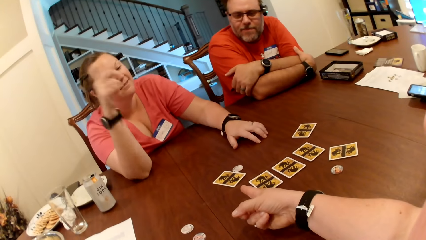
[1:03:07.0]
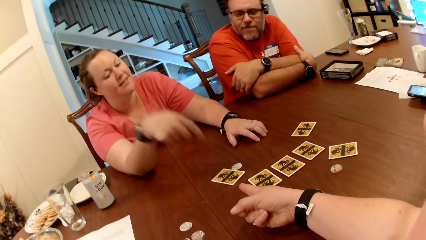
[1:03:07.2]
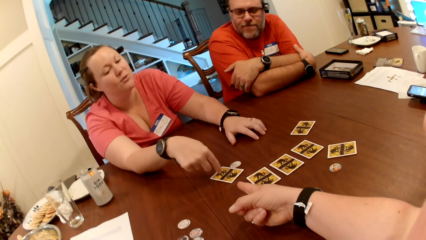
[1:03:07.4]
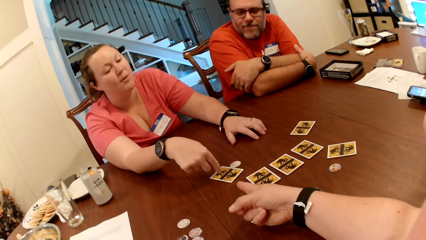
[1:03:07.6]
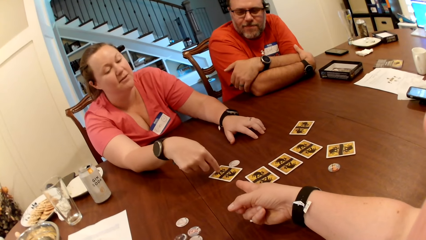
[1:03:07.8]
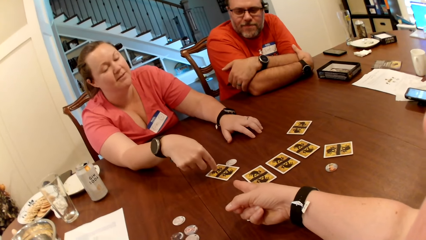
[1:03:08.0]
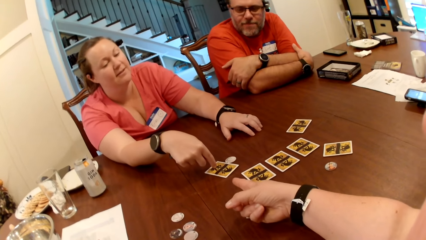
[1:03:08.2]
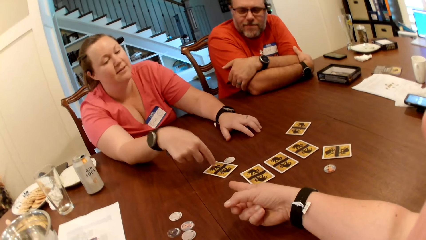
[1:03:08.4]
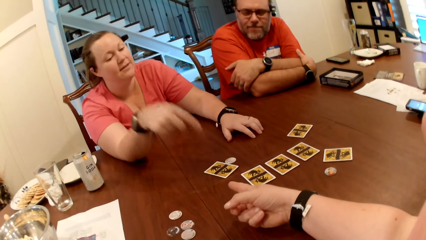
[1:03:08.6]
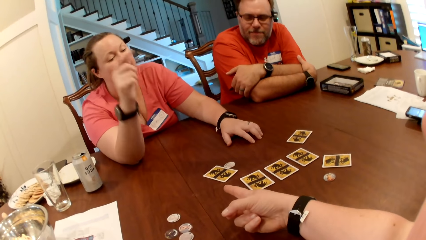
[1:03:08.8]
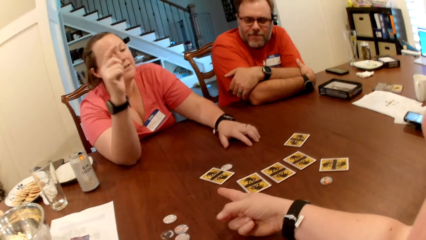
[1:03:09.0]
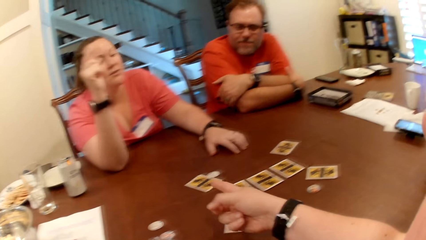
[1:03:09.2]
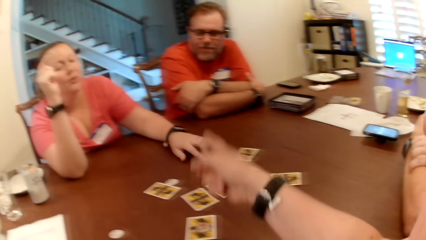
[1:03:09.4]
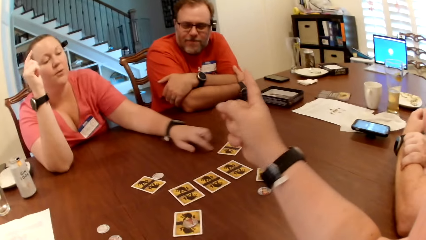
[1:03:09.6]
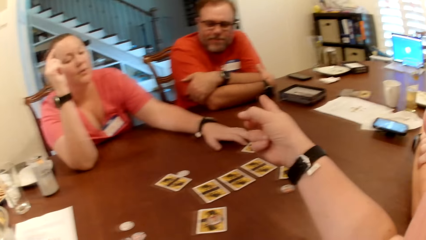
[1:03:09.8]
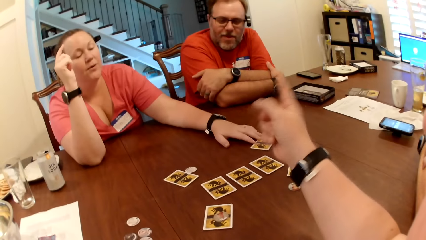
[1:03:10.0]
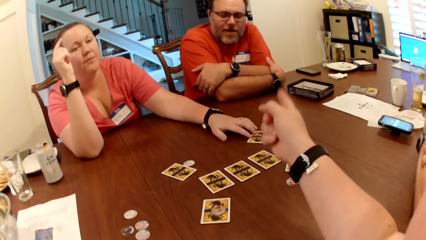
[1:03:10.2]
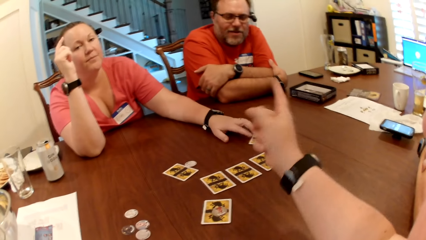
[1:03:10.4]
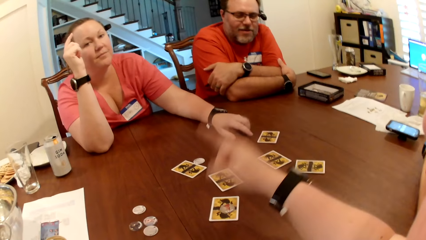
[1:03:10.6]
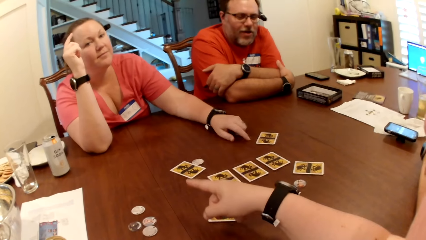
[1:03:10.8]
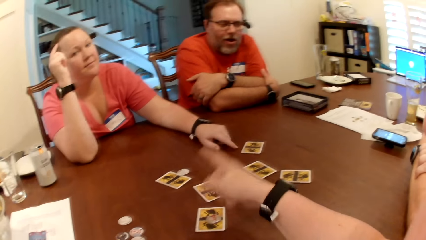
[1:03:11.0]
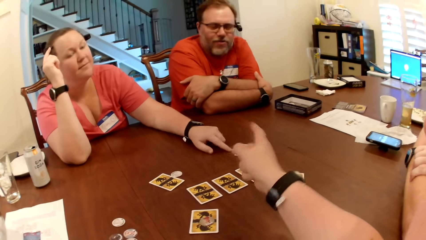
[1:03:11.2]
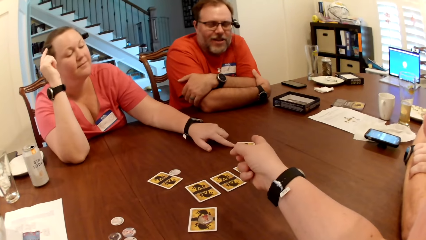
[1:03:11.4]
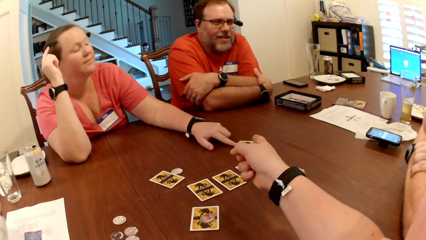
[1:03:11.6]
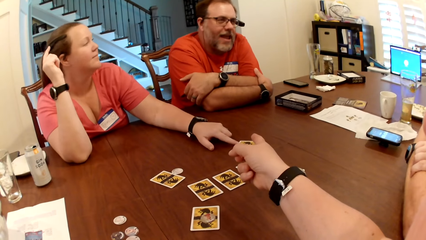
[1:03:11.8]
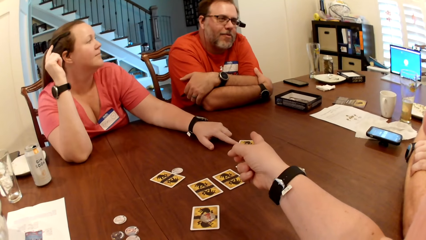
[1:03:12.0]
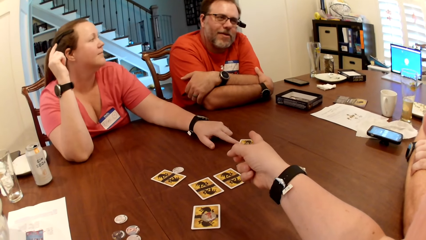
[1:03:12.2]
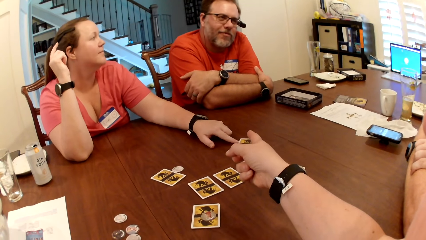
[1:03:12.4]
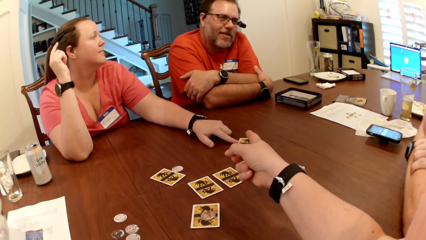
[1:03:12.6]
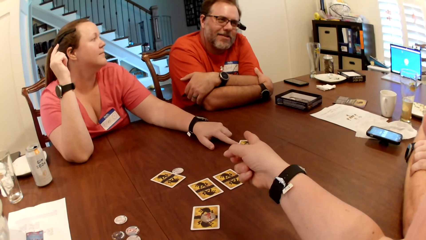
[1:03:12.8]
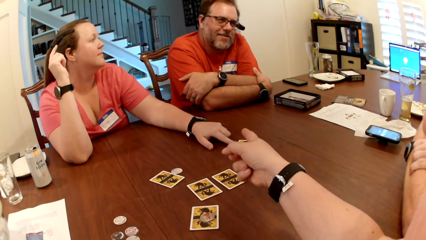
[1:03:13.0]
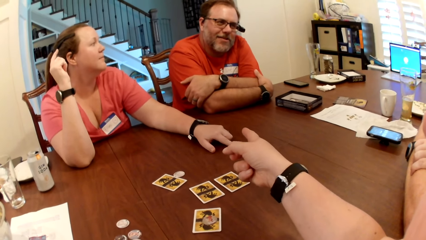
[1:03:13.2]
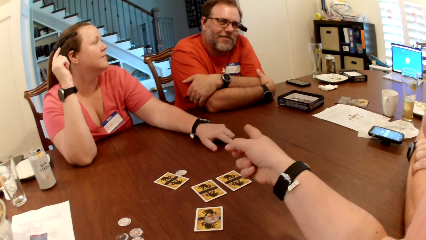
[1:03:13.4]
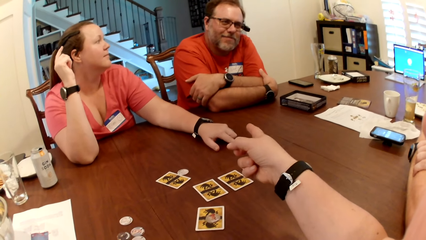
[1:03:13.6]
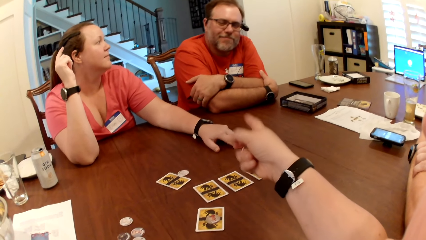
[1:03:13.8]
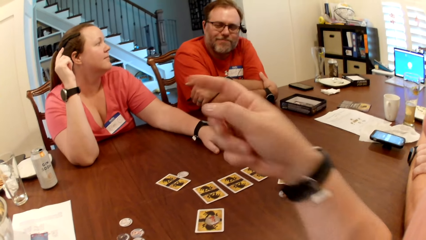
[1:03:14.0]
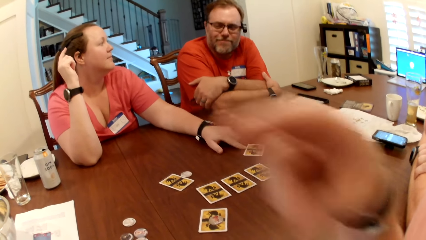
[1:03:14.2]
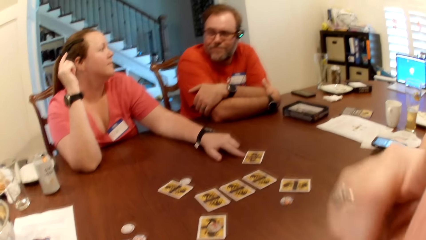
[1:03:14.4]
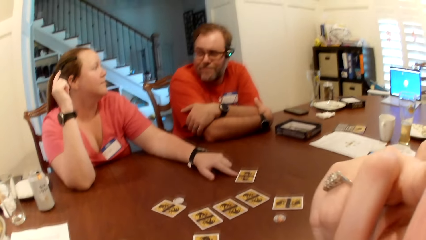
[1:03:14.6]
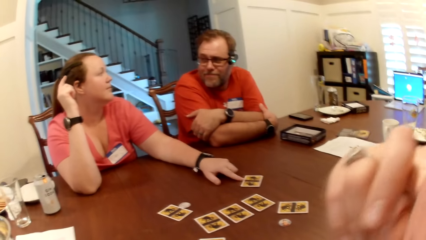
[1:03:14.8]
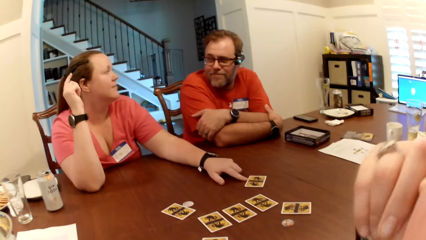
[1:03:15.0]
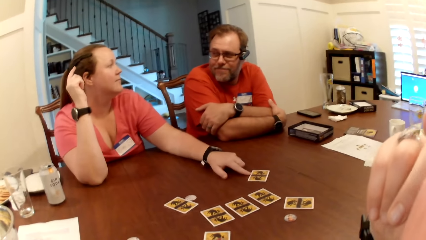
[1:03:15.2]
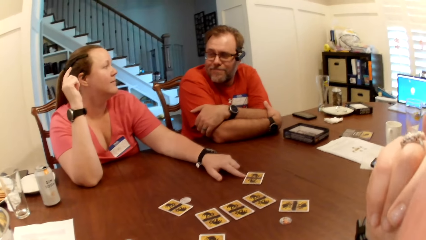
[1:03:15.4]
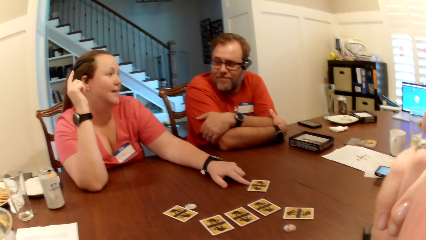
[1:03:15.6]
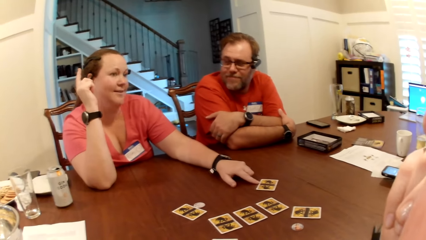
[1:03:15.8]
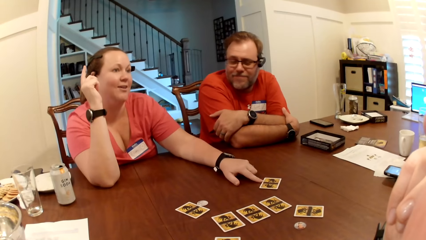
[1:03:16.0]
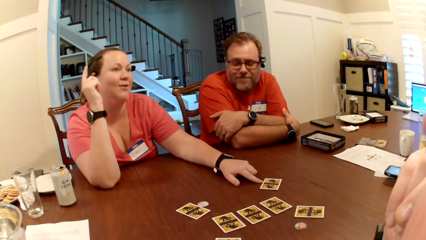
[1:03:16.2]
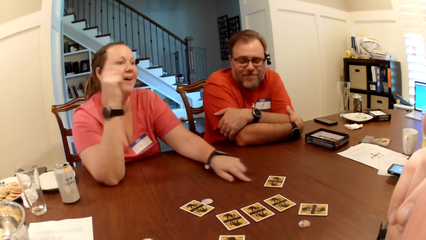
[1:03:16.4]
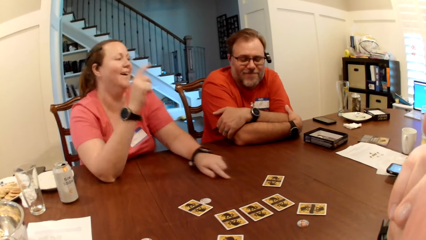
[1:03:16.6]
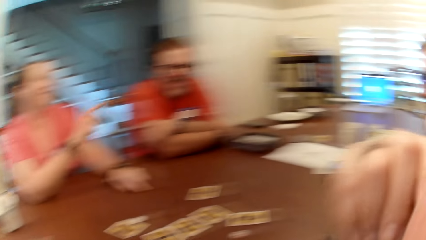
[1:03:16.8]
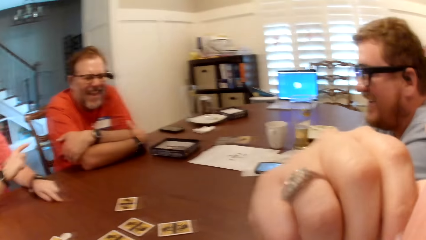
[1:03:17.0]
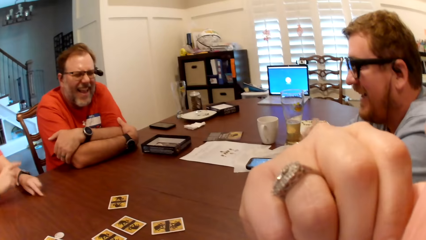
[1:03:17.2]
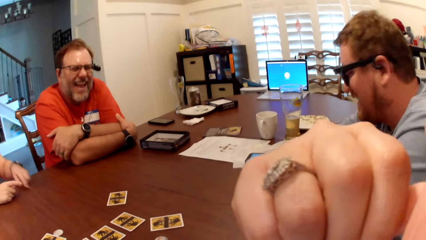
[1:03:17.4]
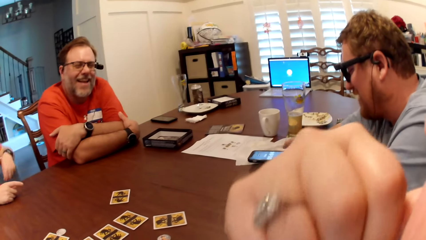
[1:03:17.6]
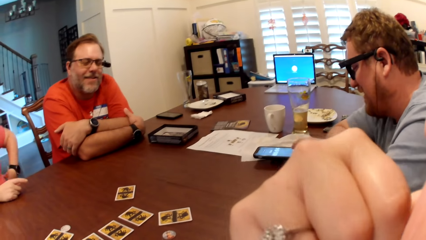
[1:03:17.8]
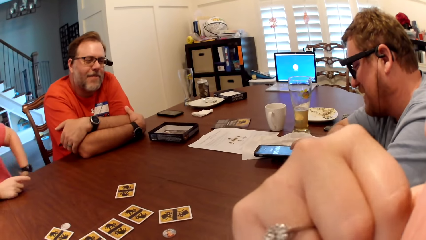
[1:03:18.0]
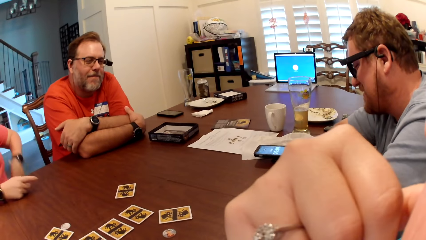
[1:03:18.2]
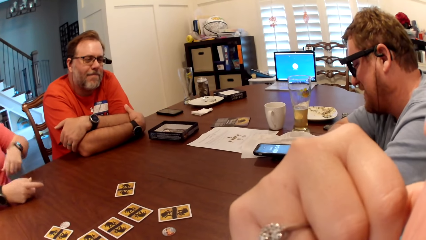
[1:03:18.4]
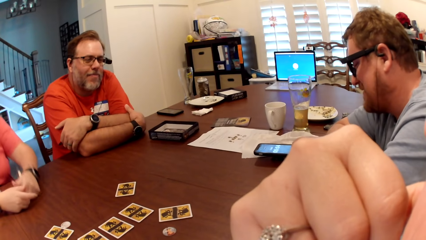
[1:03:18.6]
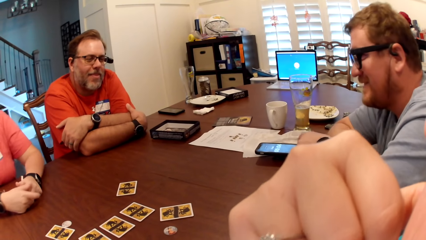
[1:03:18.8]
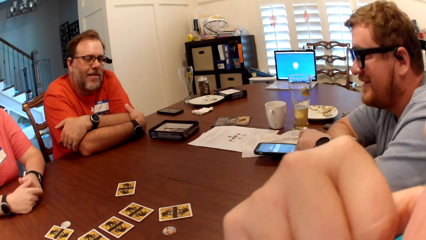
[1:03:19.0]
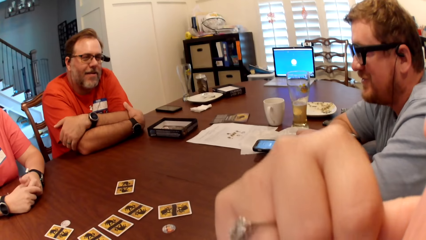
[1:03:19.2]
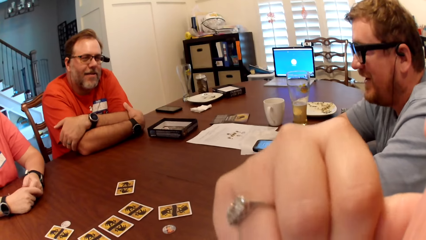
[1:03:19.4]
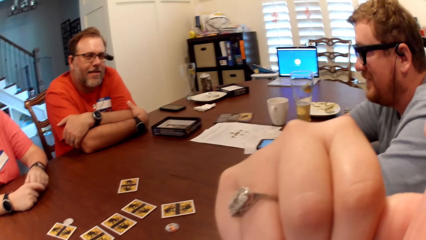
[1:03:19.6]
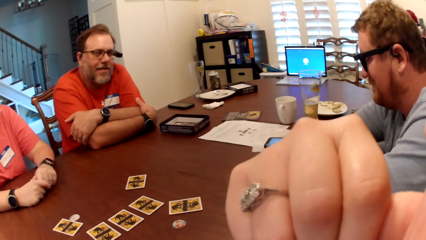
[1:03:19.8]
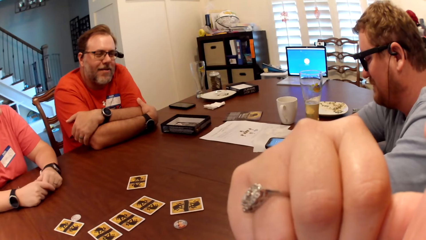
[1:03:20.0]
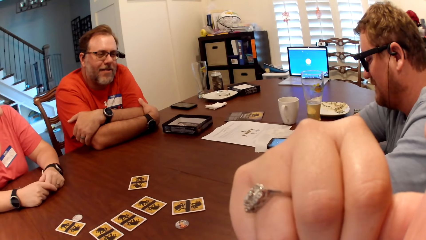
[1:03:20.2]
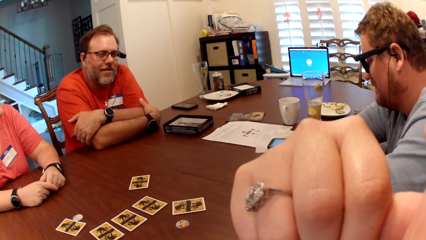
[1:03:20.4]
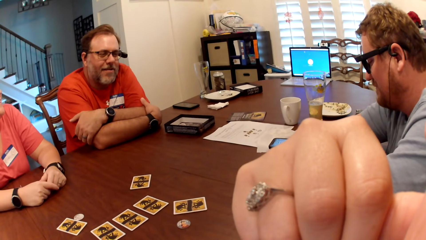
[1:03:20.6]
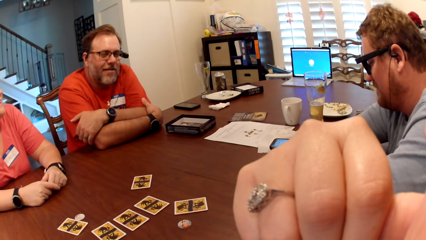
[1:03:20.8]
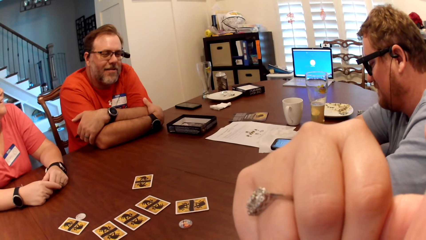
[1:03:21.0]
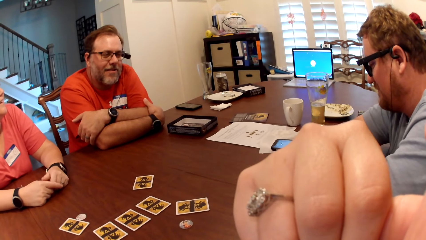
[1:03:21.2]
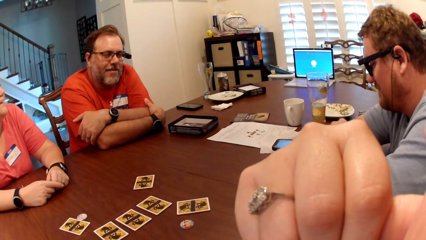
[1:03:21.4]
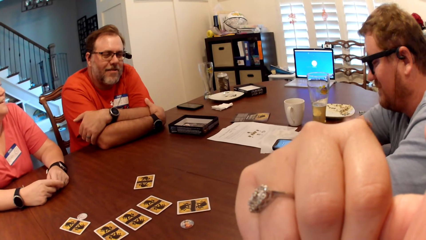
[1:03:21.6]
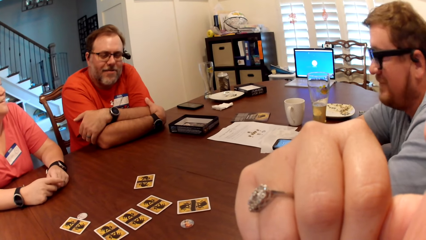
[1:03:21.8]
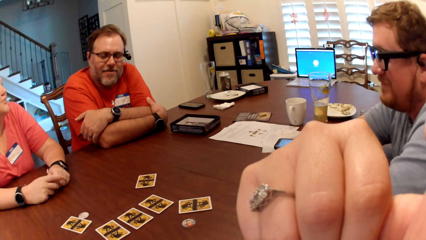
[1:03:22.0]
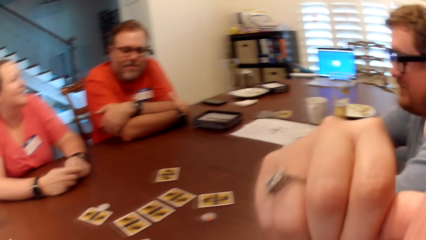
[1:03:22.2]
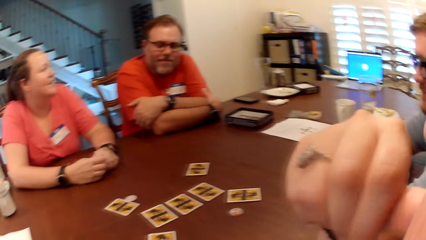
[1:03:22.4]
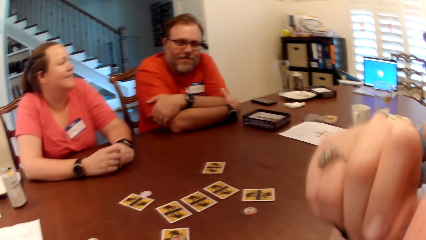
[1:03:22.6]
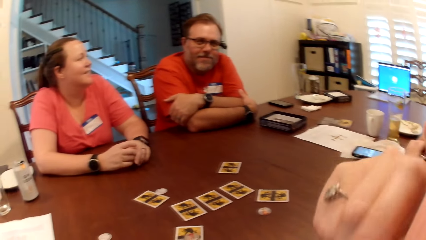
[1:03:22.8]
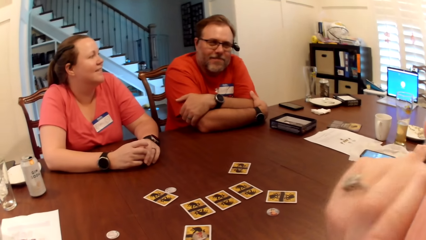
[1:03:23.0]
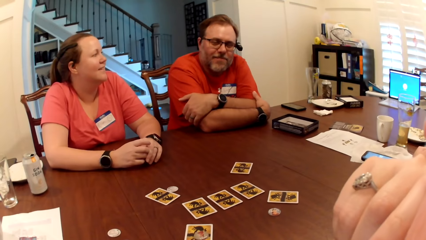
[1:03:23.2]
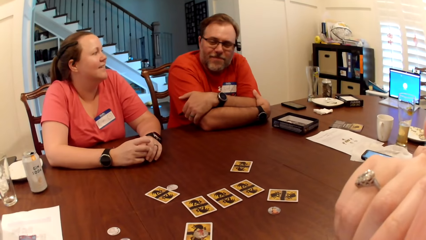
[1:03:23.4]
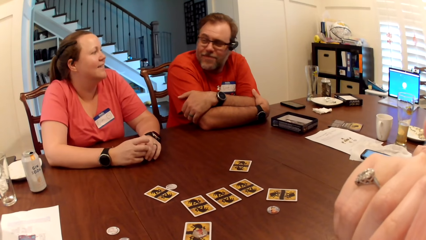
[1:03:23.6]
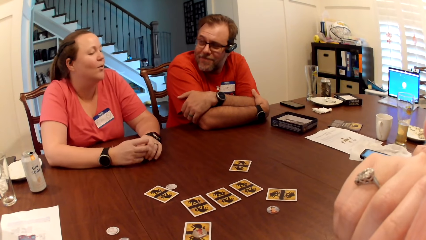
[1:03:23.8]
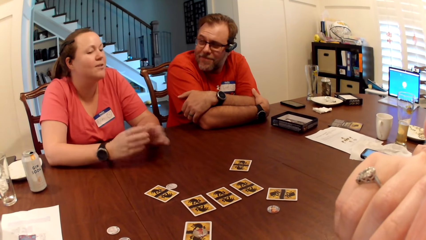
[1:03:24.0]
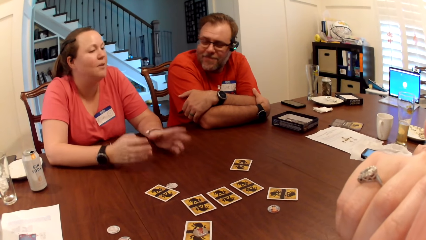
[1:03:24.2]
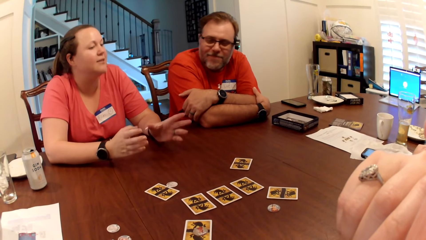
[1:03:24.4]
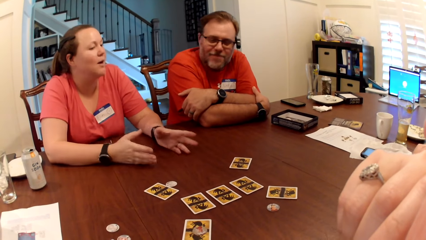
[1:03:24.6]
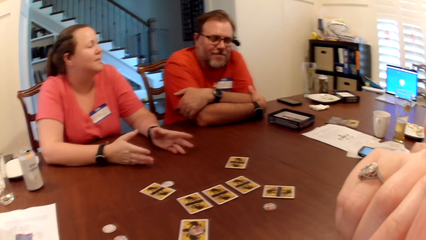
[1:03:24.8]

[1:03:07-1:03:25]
A lady touches the card on the table with her right hand. The lady grabs the cards on the table. The camera wearer points a finger at a person. The lady shifts the card on the table with her left hand. The lady looks at the person. The person talks. The camera wearer touches her nose with her right hand.
